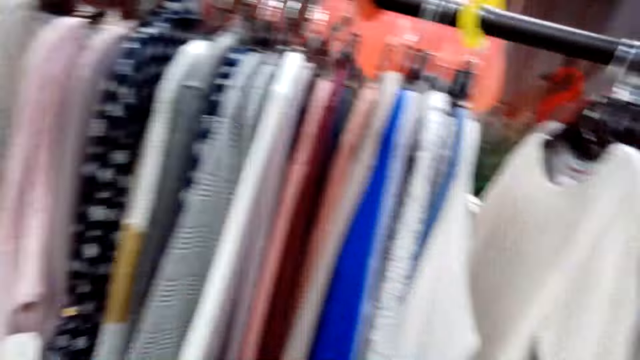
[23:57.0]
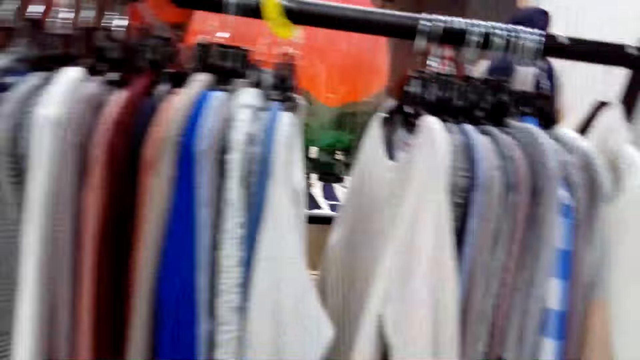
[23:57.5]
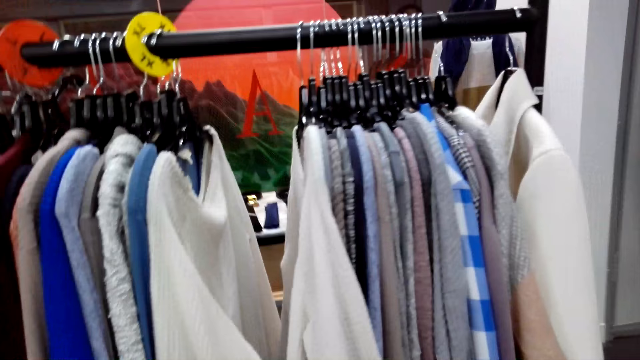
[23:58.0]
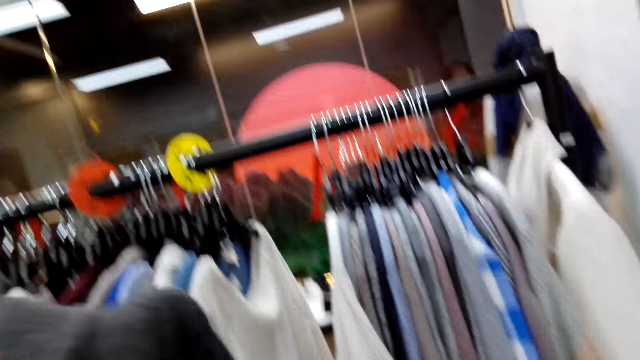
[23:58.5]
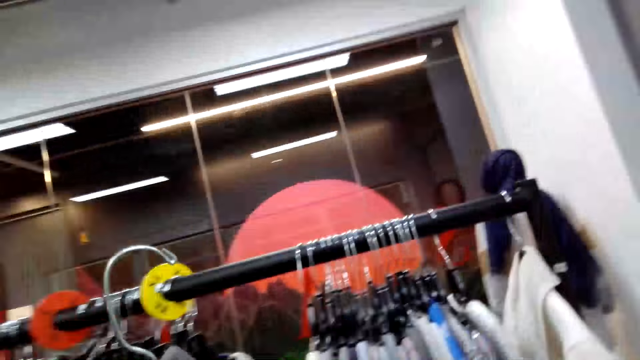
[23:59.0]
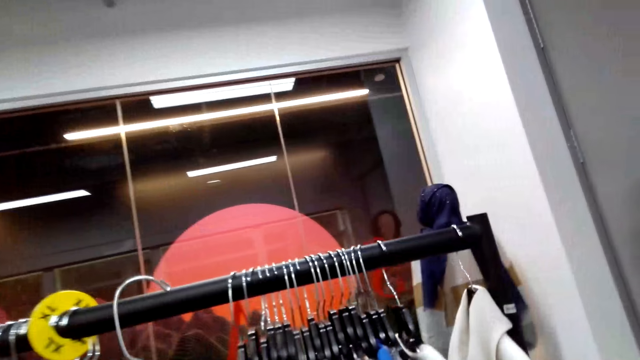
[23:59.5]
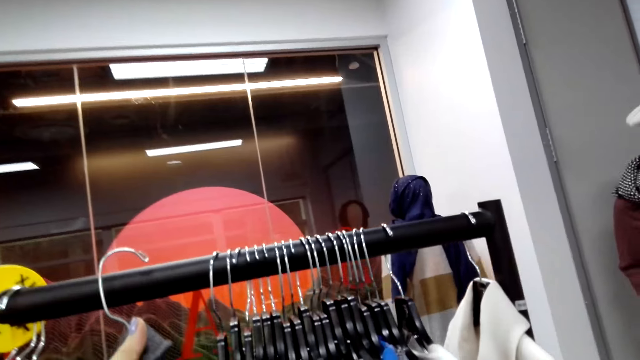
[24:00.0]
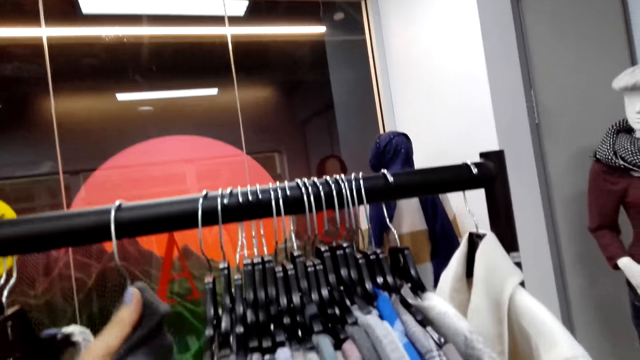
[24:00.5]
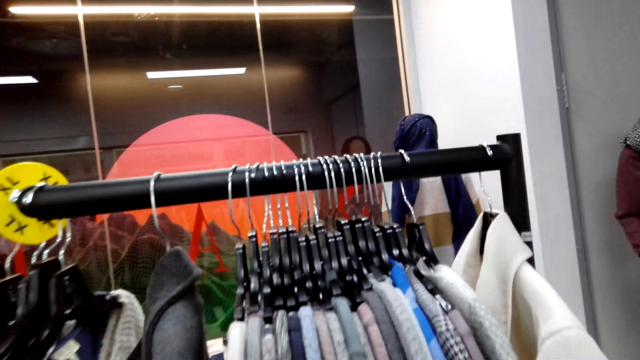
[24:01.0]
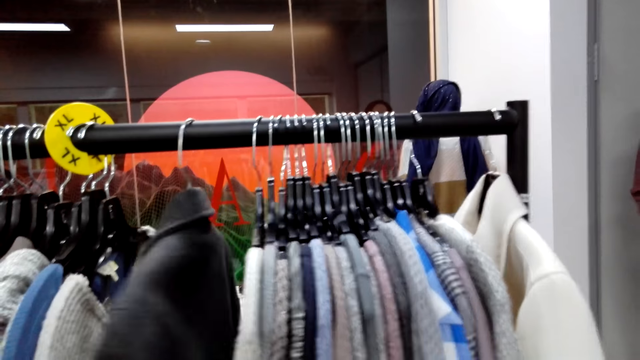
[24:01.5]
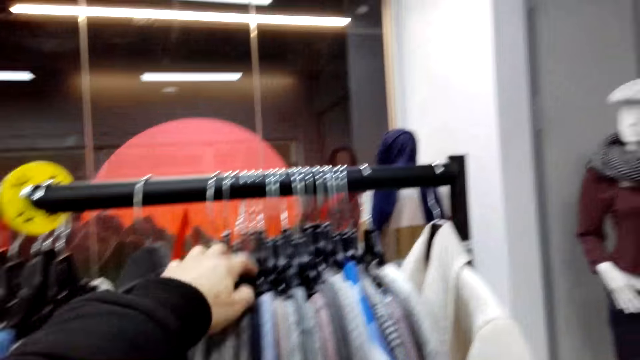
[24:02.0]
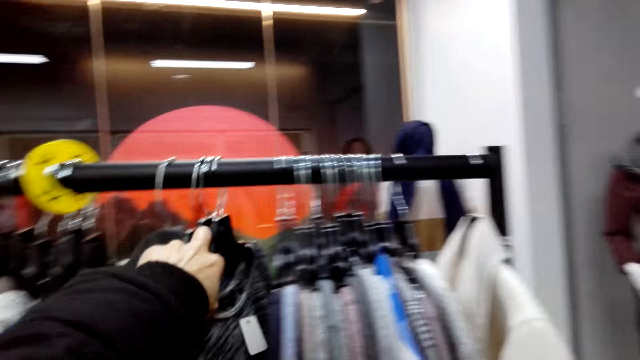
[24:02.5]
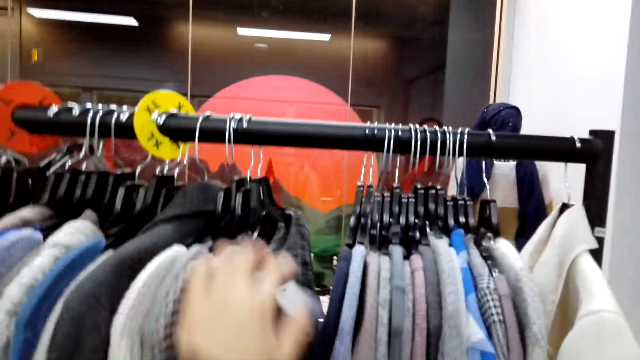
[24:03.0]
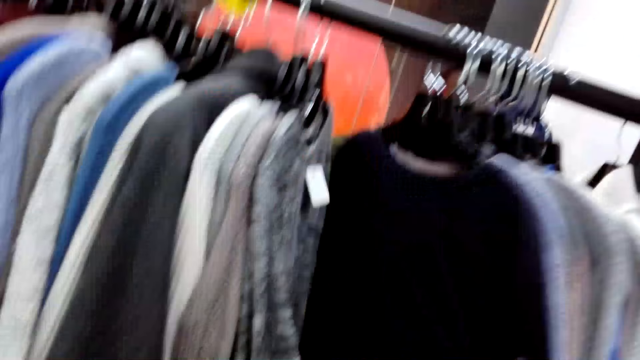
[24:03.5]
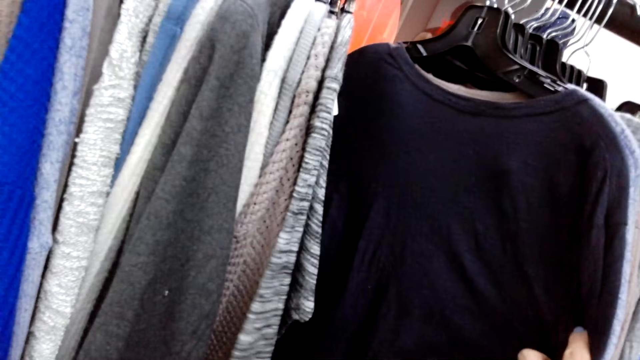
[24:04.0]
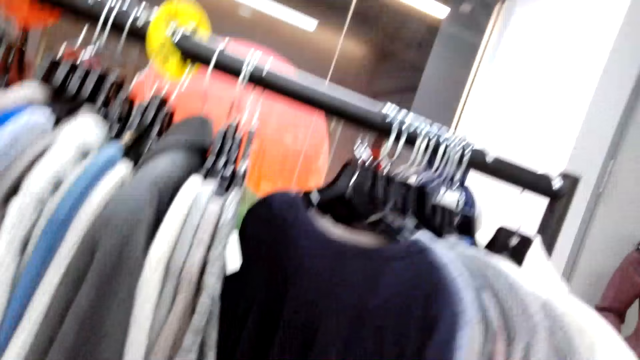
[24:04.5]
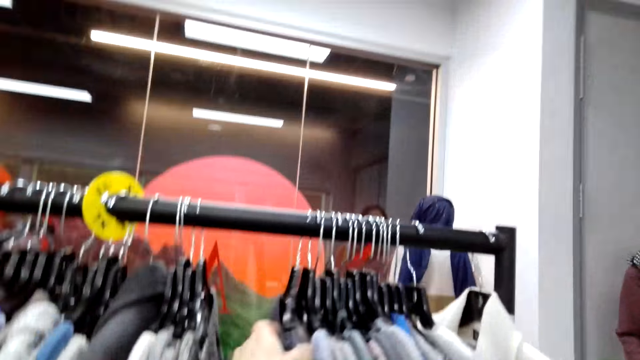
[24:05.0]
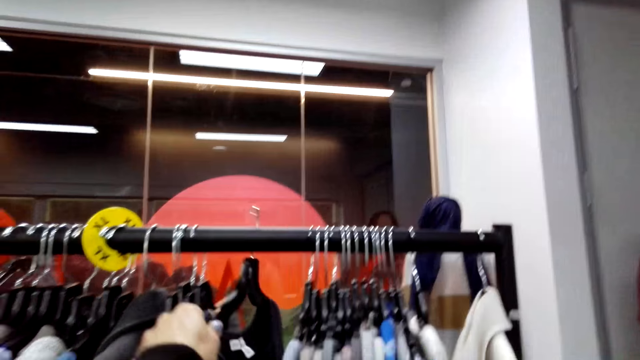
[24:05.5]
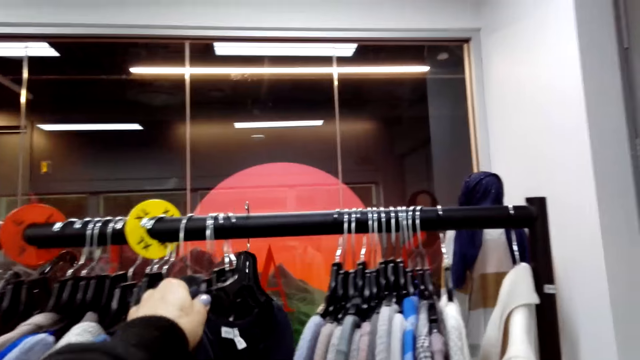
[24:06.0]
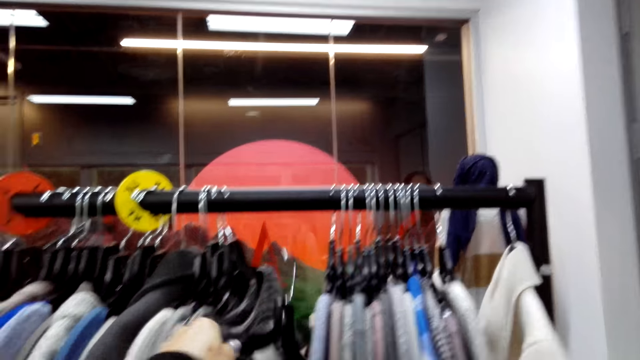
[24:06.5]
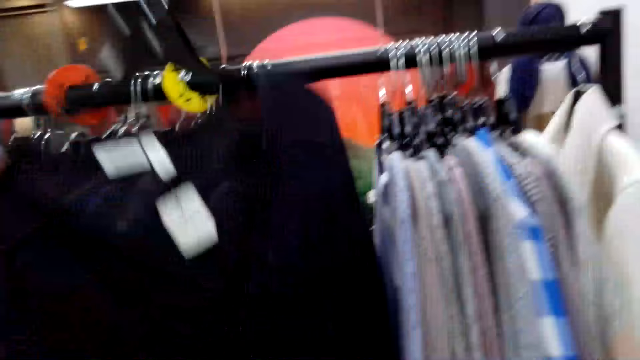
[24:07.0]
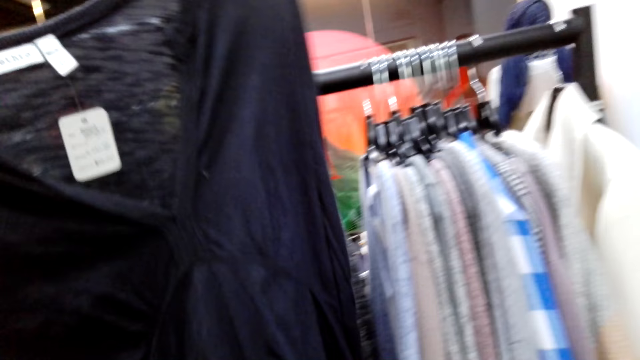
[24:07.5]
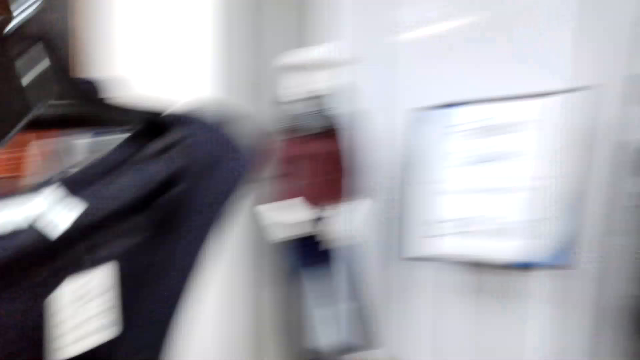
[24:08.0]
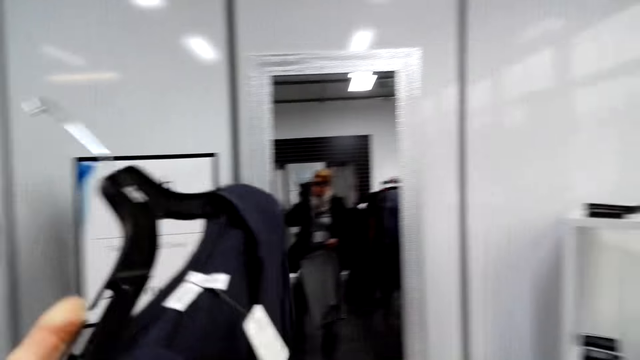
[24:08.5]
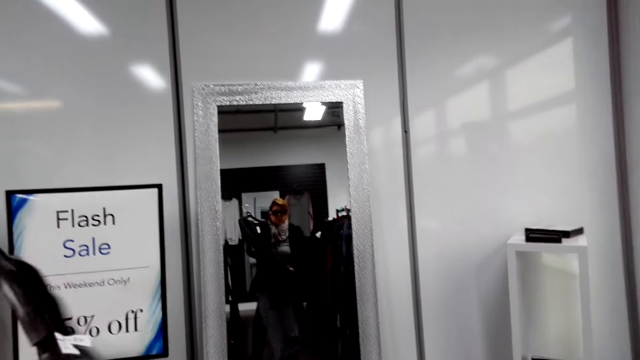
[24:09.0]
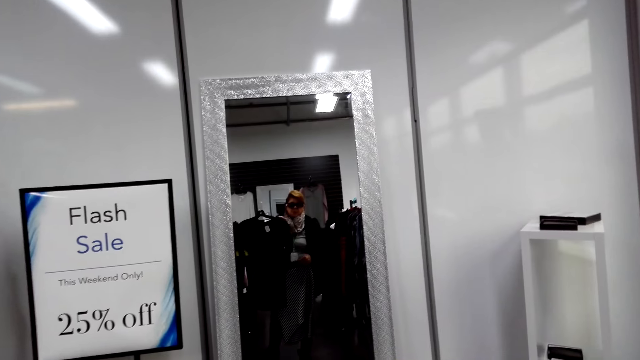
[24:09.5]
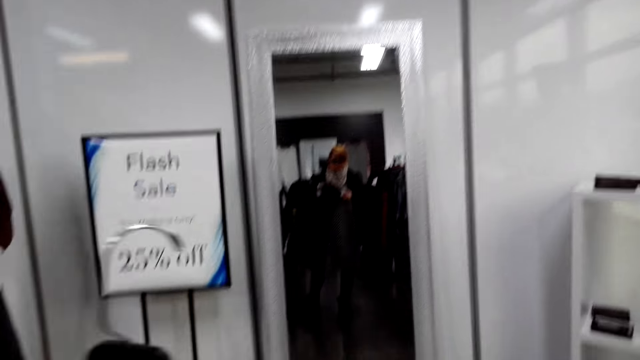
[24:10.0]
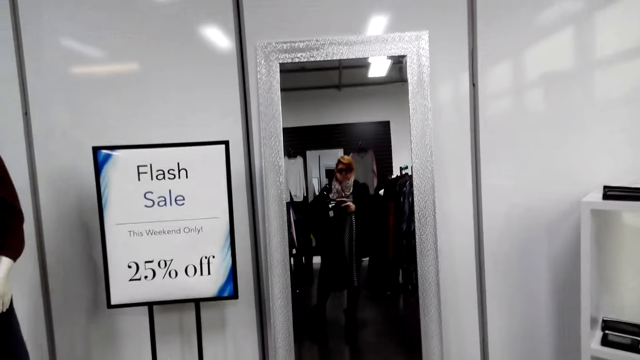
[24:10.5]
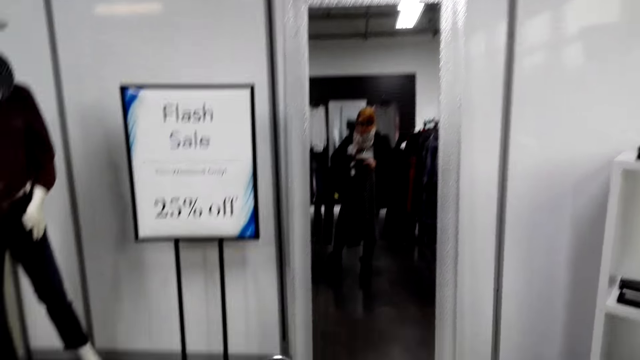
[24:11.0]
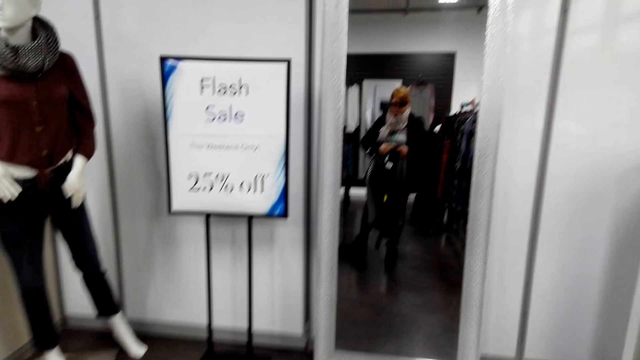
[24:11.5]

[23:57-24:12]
The camera wearer puts the cloth back on the hanger rod or metal hanger. She stands on the floor. She looks at some clothes. She picks up the cloth on the metal hanger. She holds the cloth with her hands. She looks at the cloth on the mirror.

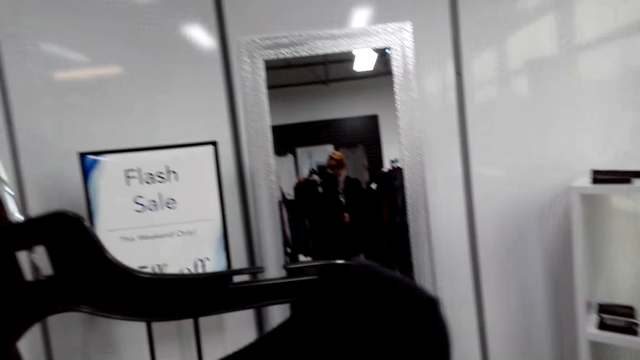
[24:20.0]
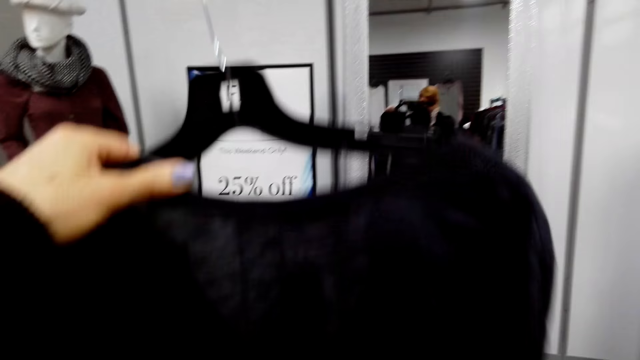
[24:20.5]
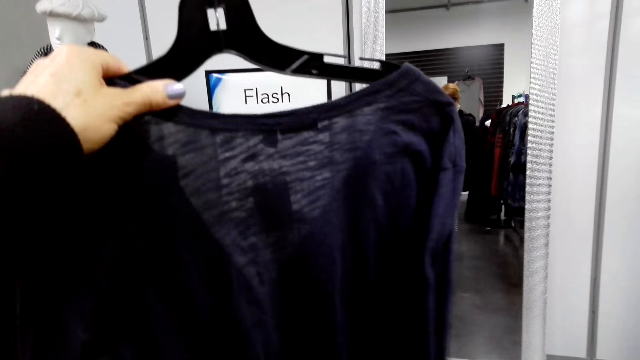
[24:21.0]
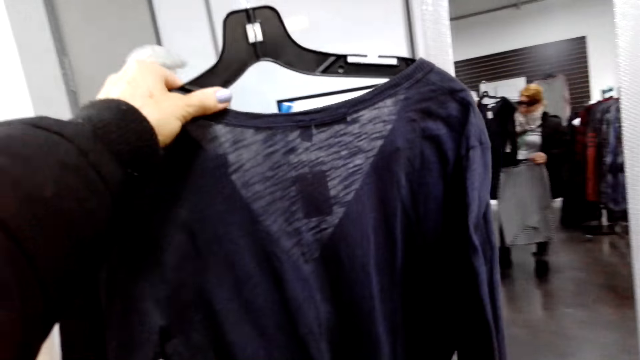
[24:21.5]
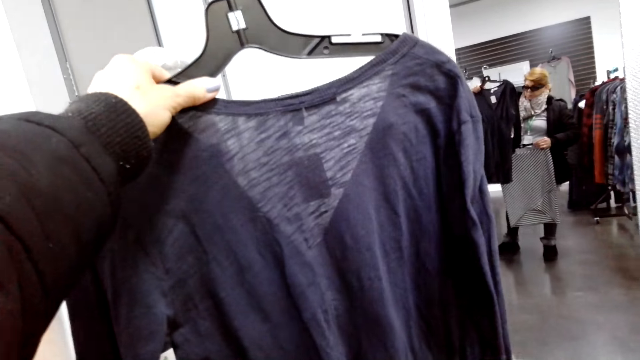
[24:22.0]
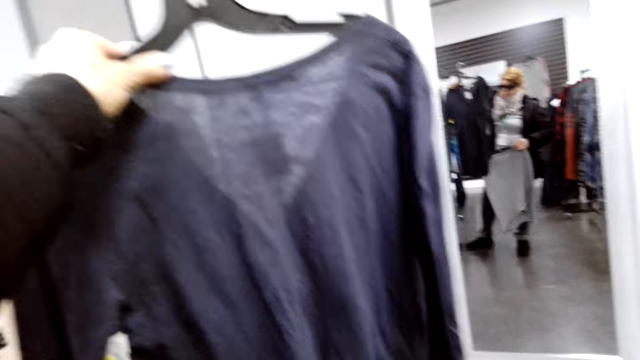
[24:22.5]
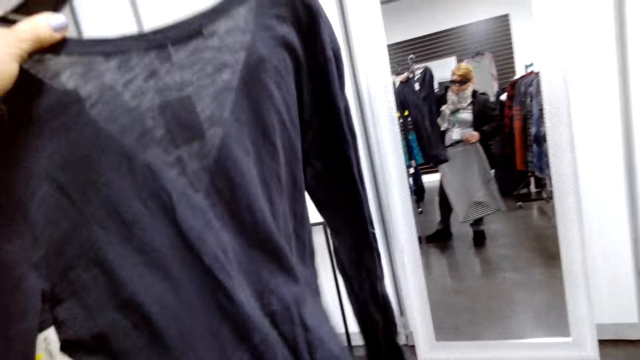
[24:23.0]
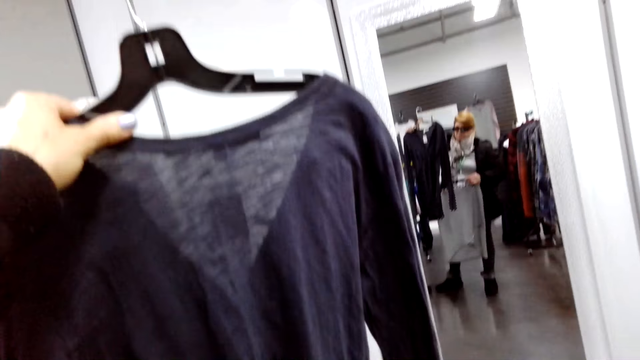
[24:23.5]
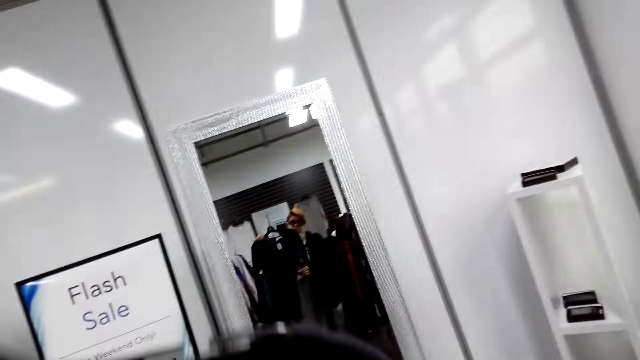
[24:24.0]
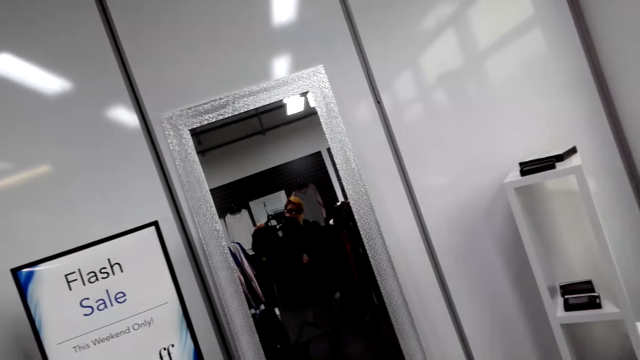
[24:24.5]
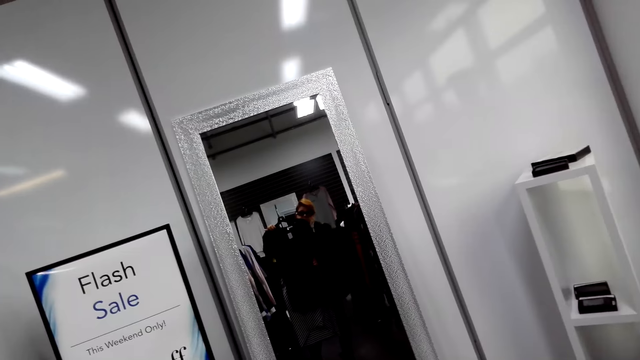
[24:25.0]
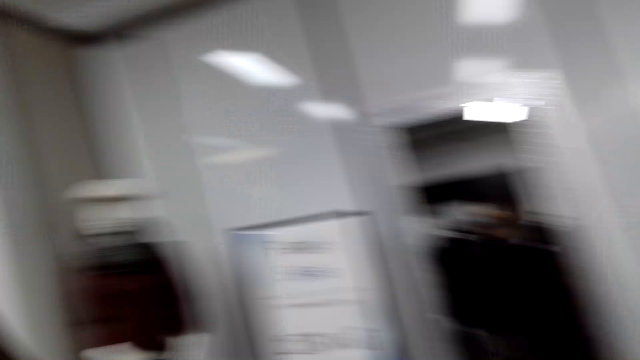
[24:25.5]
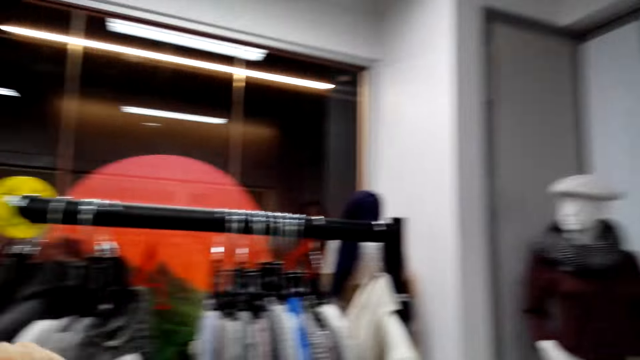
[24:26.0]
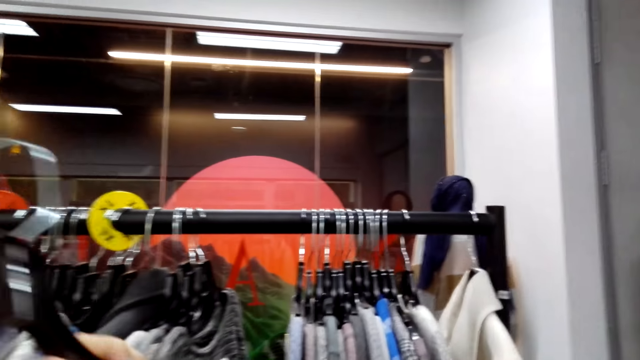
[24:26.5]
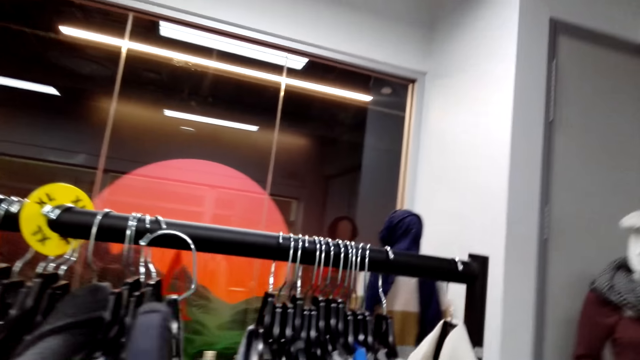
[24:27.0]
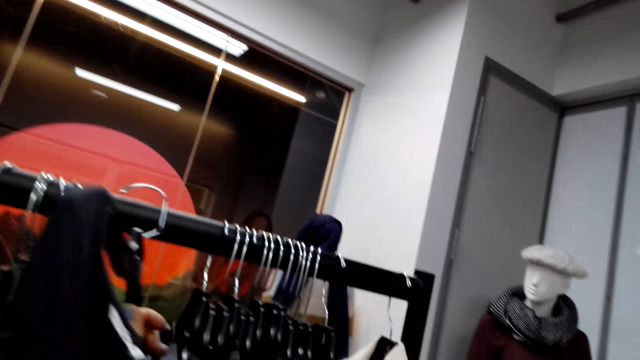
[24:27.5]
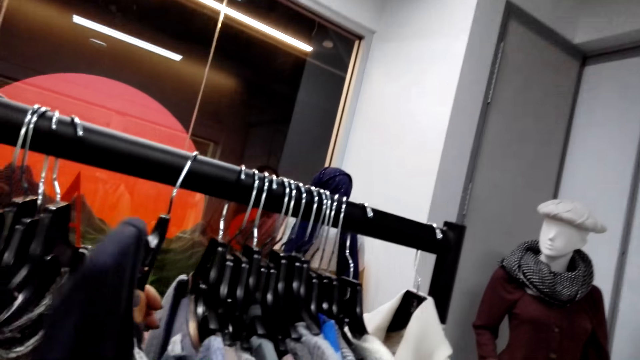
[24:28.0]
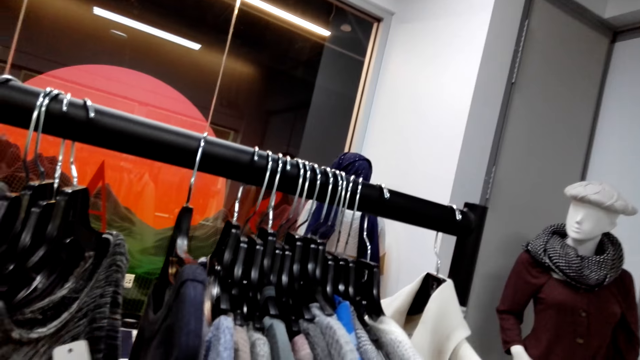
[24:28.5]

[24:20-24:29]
The camera wearer holds the cloth with her hands. She looks in the mirror. She puts the cloth back on the hanger rod.
